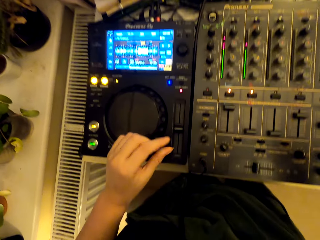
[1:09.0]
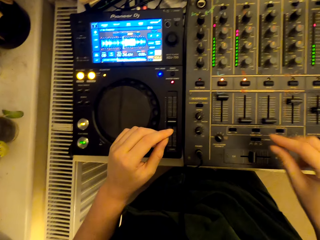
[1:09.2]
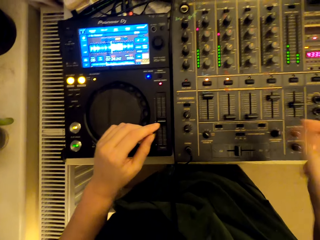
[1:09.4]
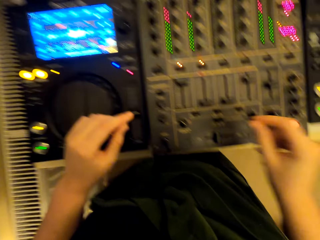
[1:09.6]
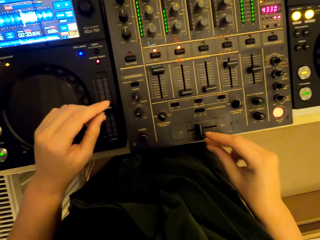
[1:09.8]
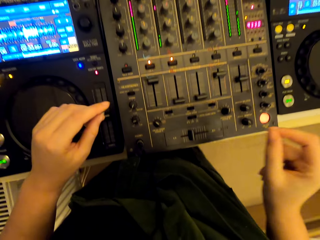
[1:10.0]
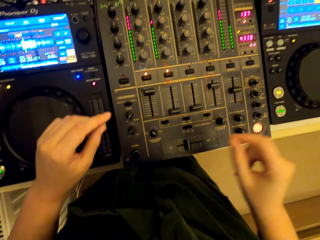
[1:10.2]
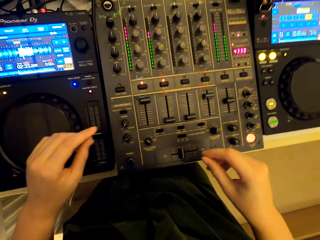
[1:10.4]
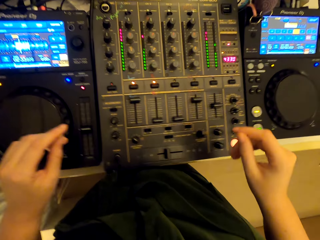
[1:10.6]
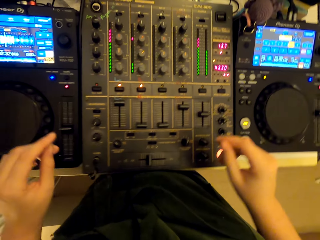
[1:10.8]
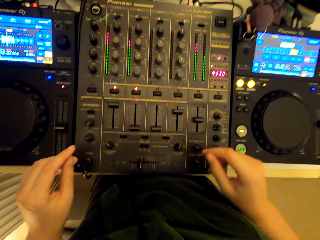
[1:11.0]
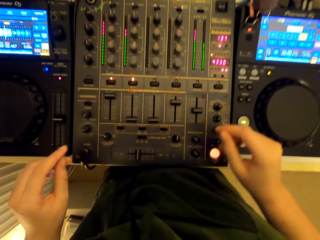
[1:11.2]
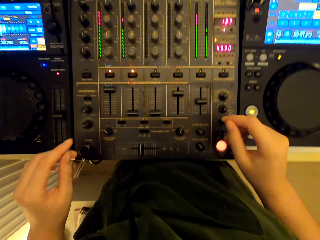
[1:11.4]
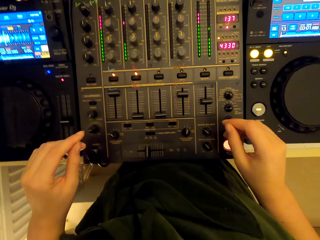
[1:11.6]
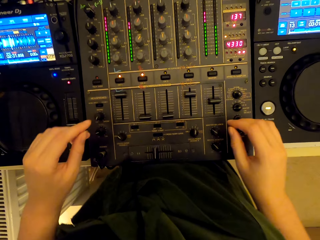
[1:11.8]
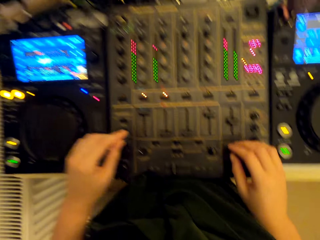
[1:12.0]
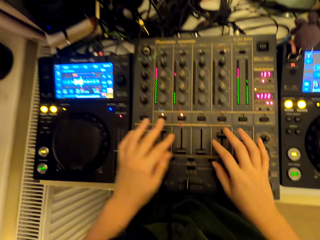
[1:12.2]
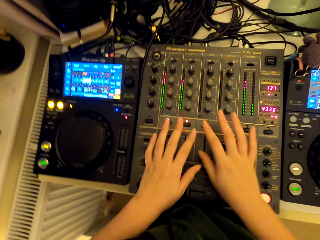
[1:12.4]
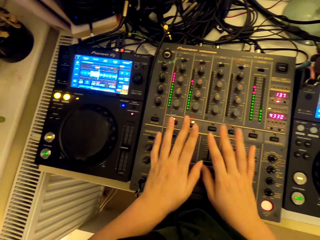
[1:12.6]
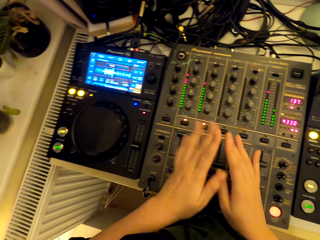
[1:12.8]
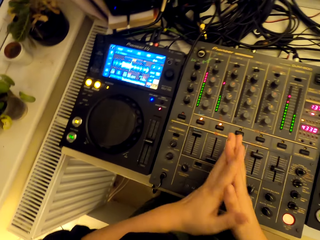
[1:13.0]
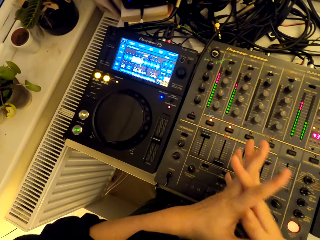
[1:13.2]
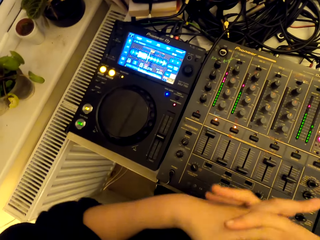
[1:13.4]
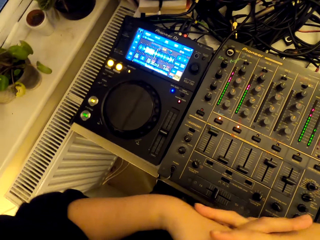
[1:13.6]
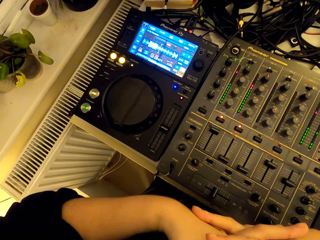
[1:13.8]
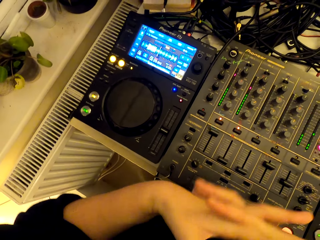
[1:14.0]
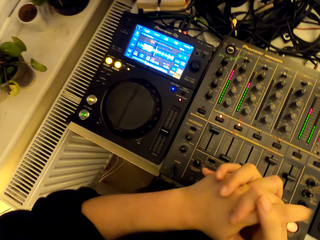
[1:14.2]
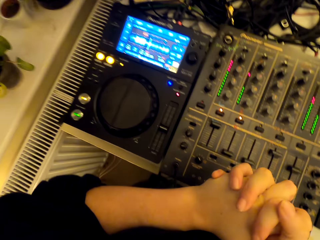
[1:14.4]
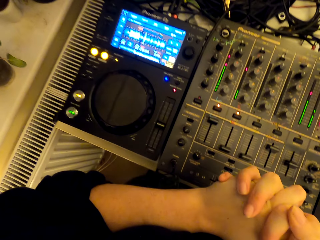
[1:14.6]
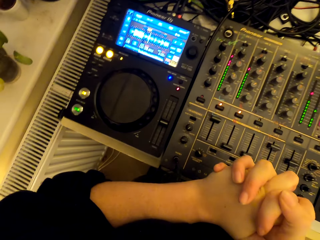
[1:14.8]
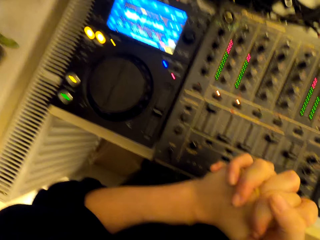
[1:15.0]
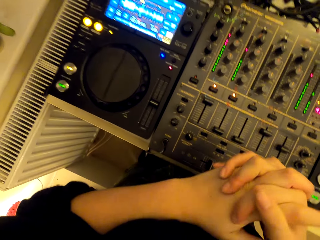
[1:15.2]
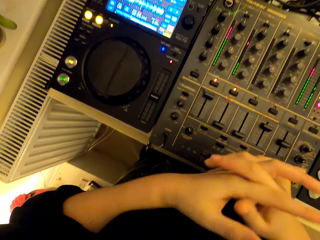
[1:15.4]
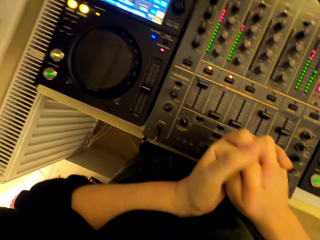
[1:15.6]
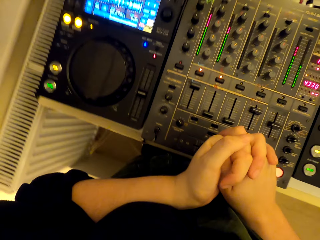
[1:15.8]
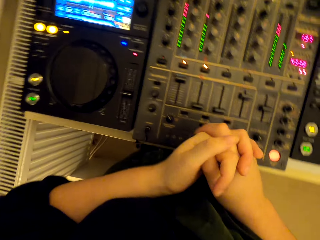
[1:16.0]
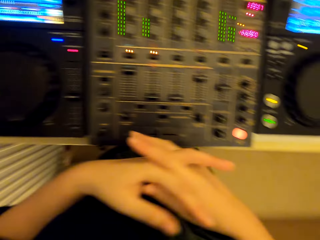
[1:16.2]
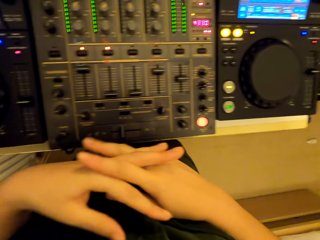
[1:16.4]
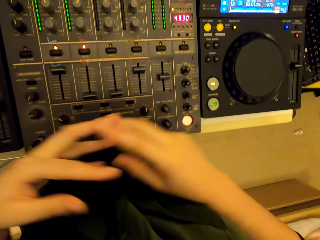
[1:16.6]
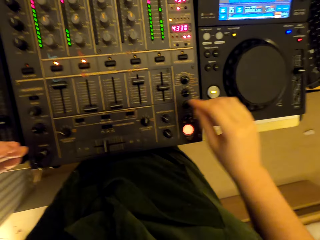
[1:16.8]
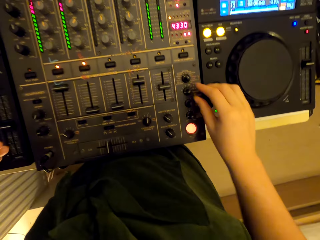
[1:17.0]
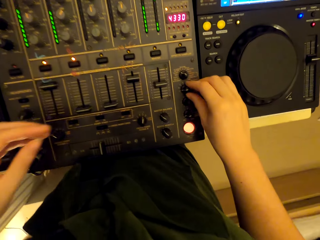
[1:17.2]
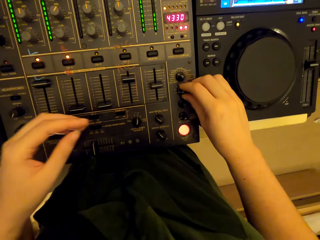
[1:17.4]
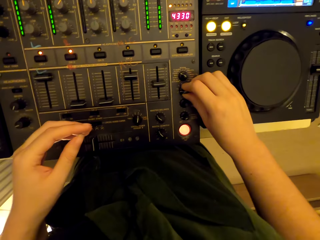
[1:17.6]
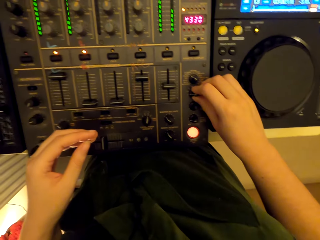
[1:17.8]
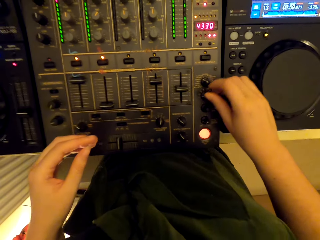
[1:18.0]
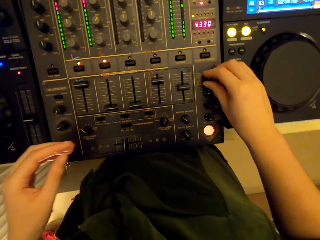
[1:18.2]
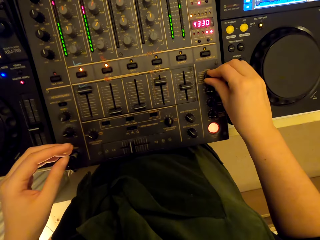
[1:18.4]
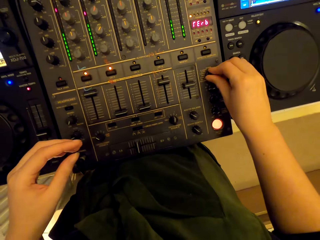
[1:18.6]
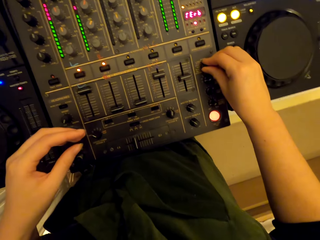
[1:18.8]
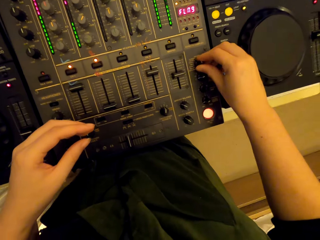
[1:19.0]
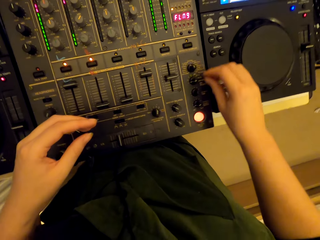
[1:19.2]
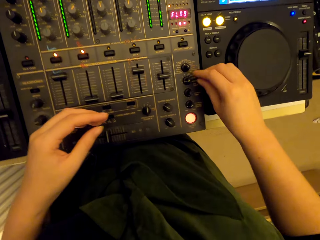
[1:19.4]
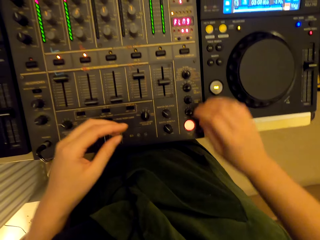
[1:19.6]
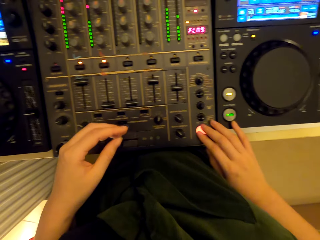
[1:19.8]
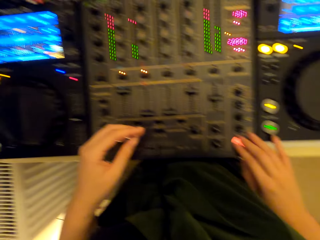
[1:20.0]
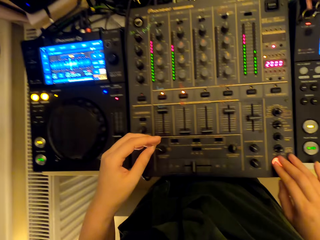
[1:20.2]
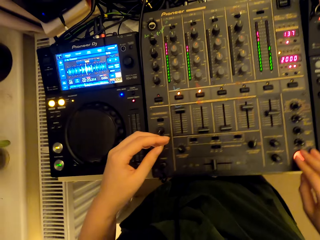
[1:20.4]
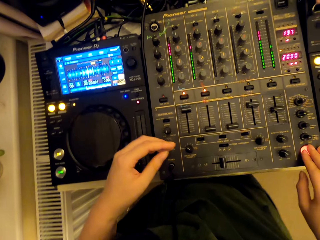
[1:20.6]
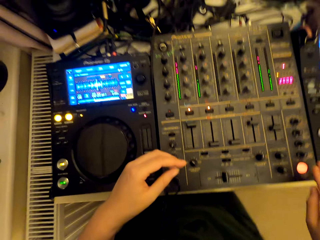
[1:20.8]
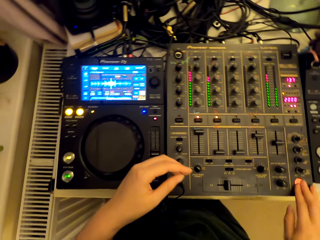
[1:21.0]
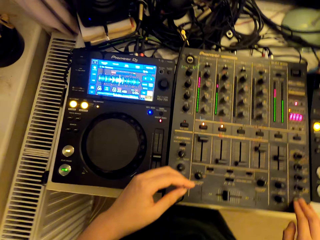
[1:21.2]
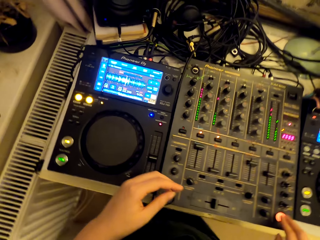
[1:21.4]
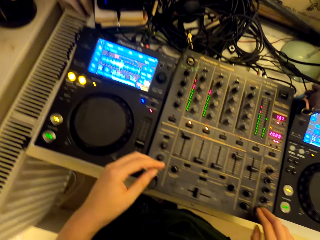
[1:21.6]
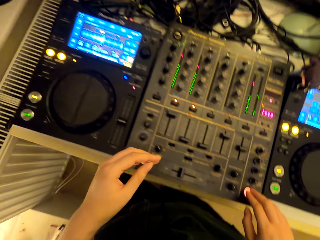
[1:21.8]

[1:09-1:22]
The camera wearer dances to the music beat. He puts the hands on the turntable. He joins the hands together. He presses his fingers. He uses a turntable mixer.

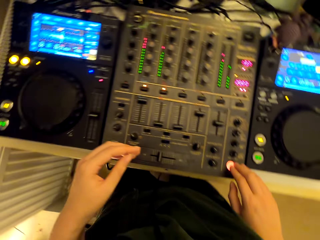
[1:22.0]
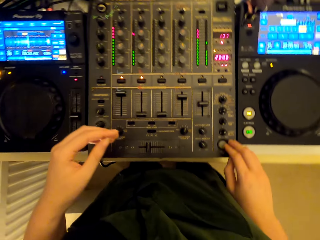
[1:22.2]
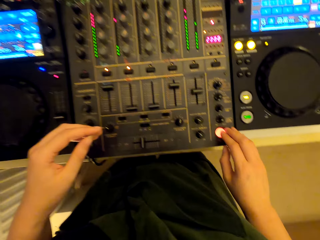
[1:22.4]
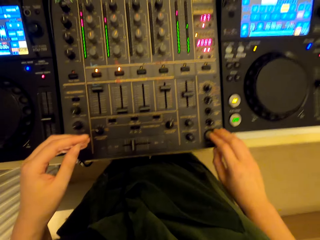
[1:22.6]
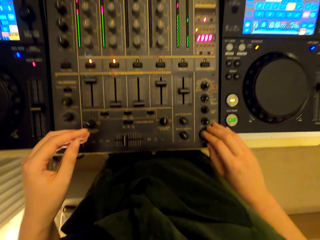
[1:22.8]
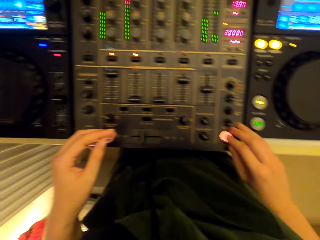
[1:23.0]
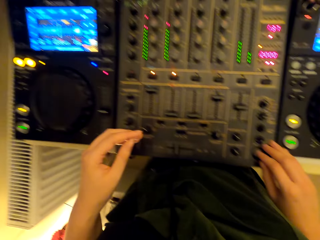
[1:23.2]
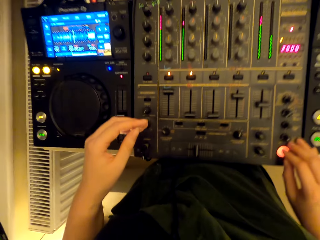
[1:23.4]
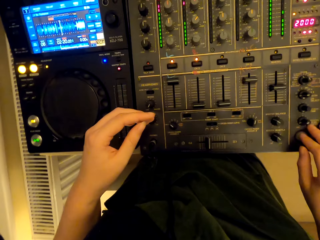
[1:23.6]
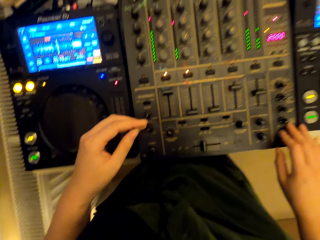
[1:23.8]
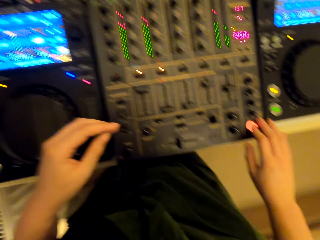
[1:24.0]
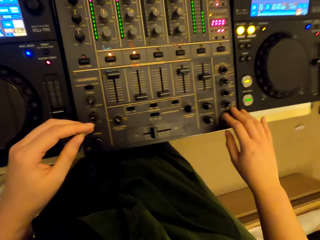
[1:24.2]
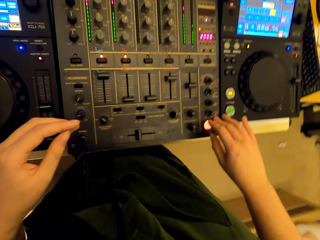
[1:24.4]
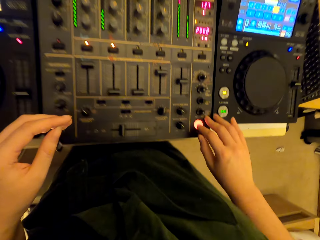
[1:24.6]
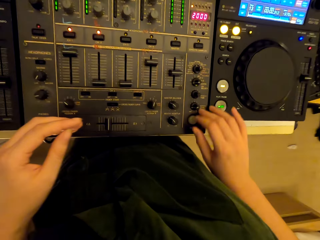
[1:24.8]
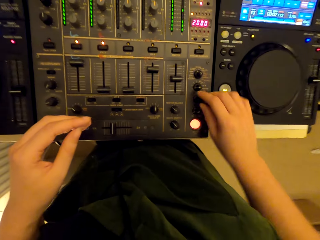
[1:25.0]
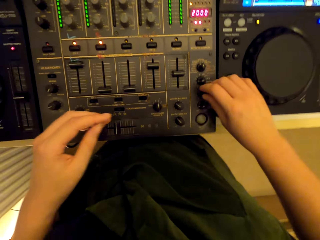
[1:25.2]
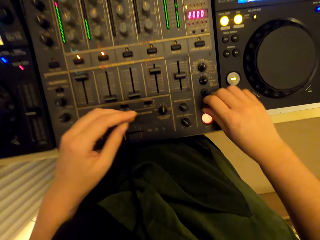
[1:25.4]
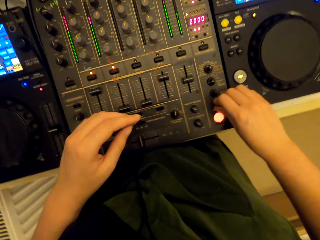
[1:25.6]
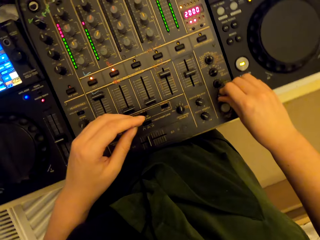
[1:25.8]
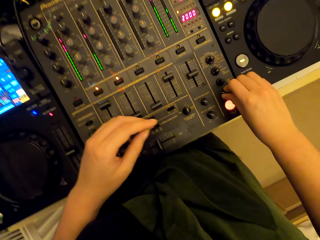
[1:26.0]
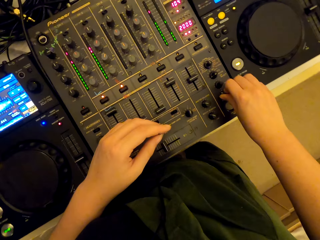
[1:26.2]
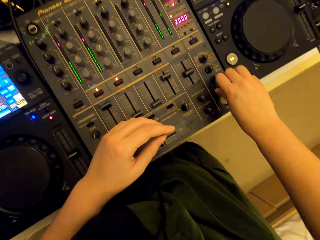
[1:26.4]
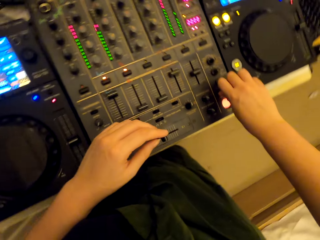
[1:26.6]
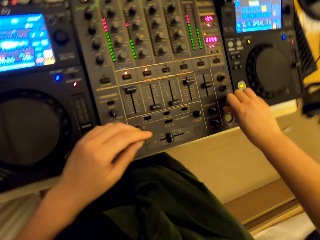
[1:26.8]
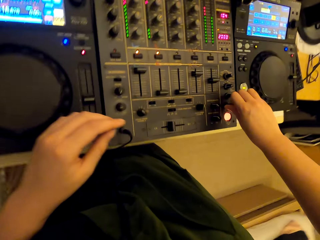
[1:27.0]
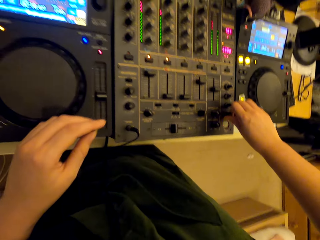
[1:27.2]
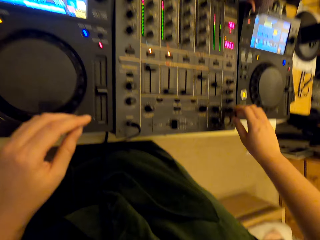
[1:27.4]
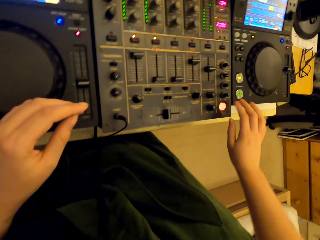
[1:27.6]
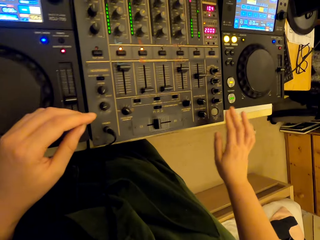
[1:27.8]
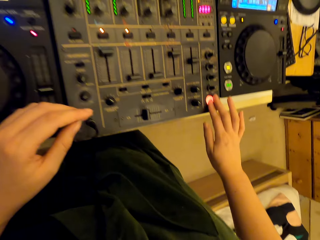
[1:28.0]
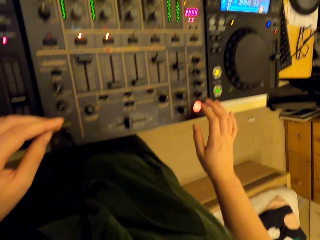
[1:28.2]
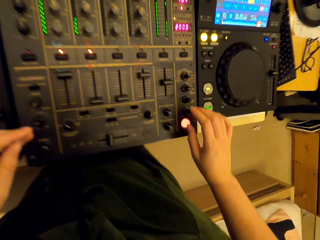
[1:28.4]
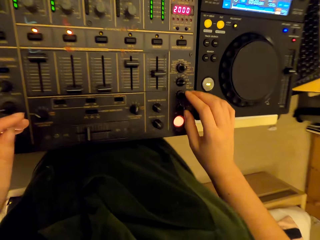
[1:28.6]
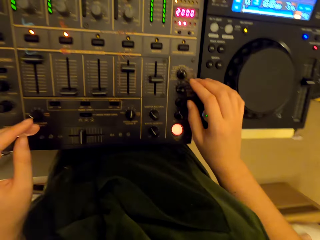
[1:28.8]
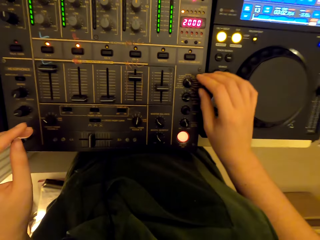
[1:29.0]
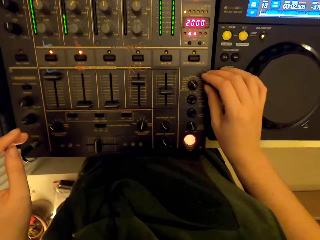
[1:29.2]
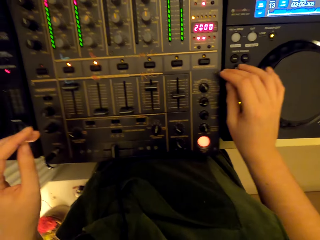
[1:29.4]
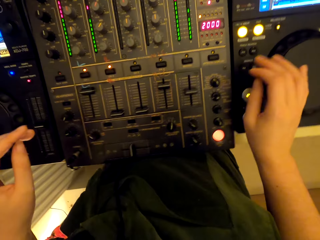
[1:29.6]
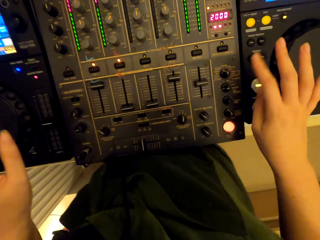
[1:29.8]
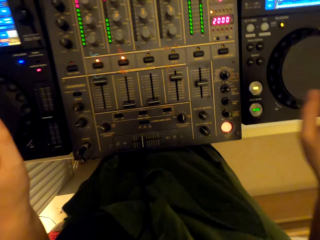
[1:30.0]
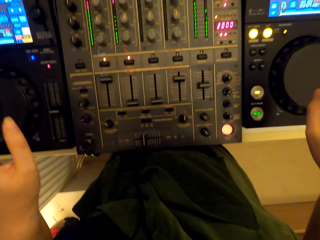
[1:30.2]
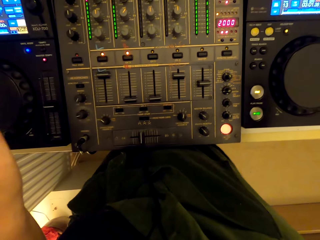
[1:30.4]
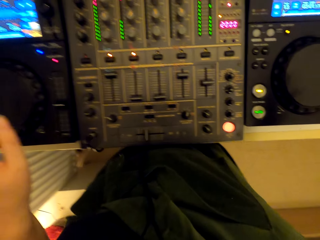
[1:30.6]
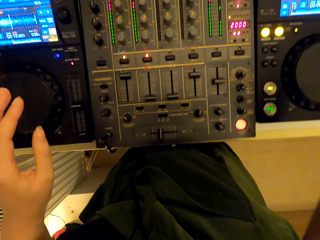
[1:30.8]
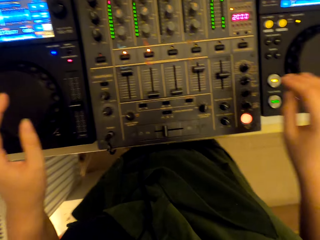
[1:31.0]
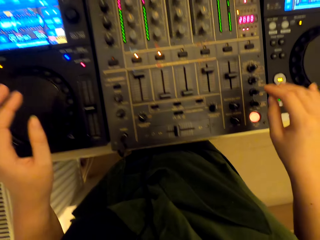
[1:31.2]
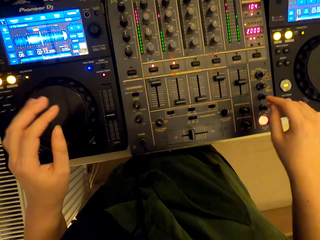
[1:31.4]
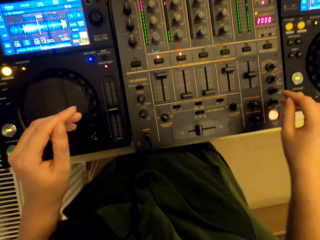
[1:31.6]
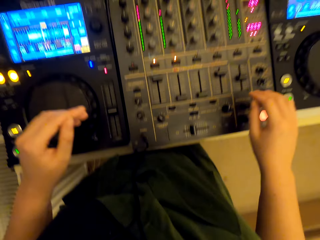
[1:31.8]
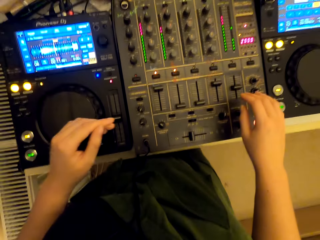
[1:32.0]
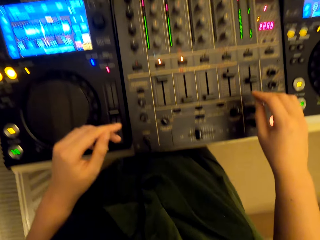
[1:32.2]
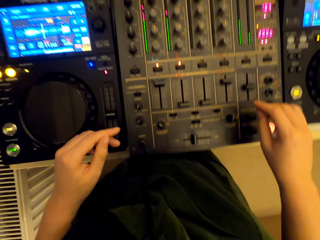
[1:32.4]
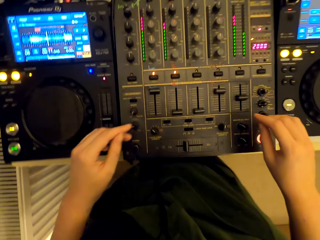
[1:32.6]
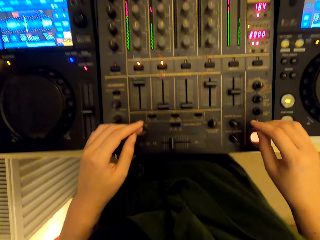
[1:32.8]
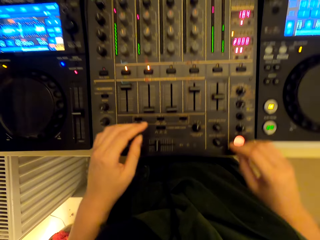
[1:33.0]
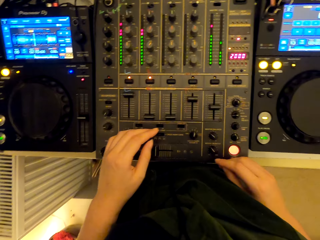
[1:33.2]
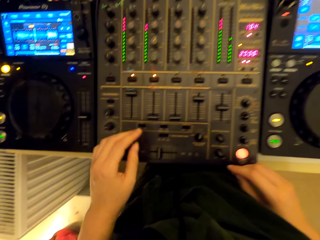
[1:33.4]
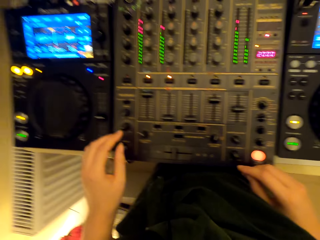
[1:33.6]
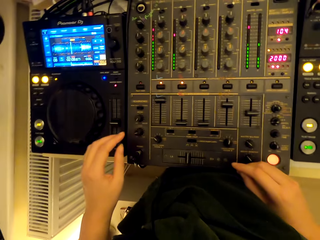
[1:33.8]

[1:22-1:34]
The camera wearer dances to the music beat. They look at the turntable.
